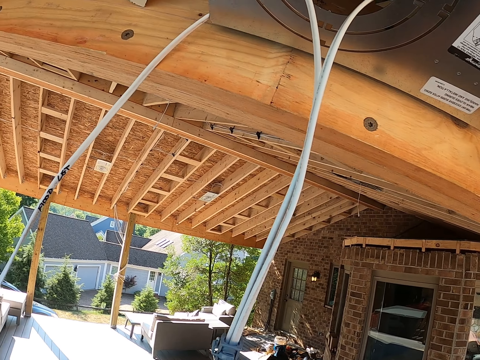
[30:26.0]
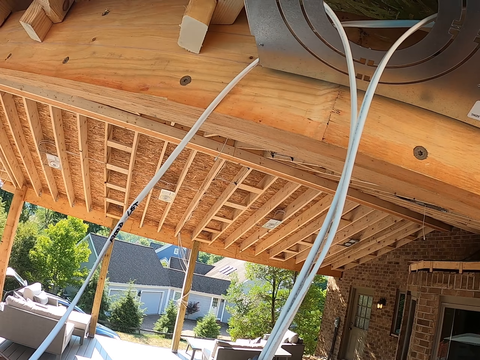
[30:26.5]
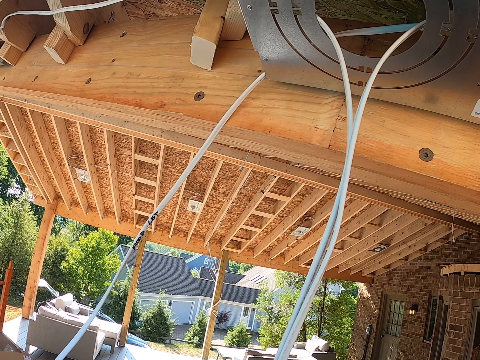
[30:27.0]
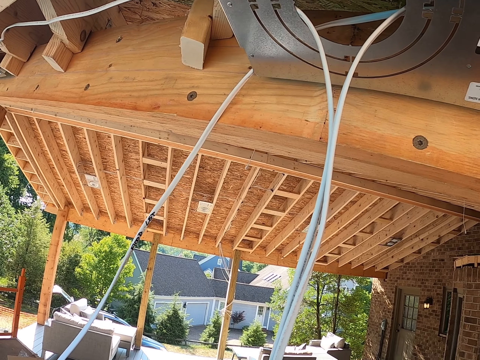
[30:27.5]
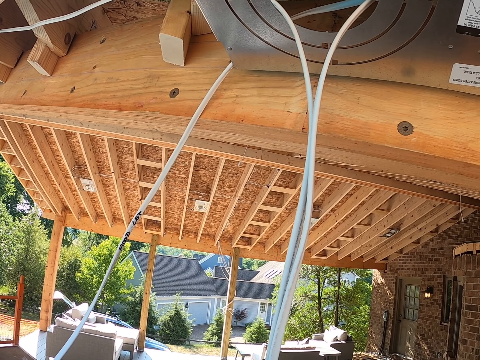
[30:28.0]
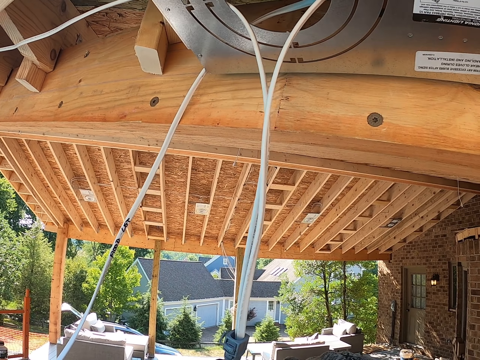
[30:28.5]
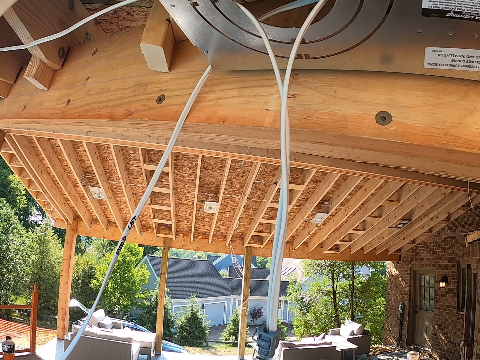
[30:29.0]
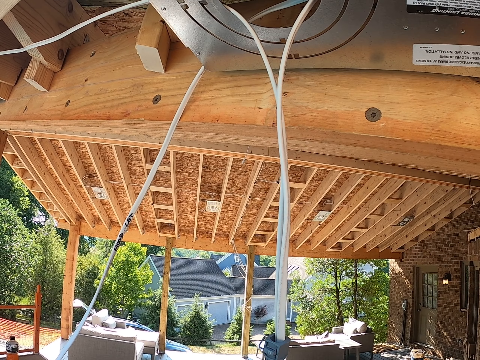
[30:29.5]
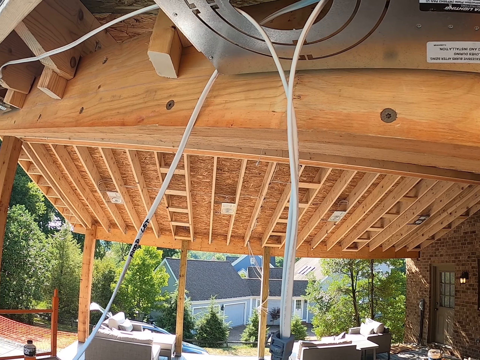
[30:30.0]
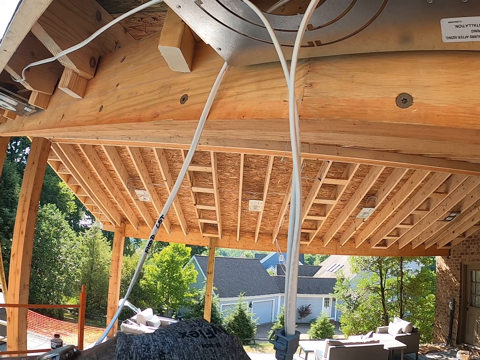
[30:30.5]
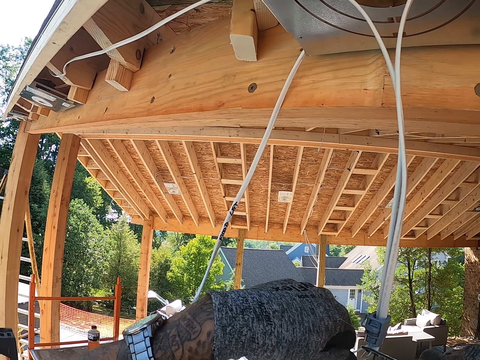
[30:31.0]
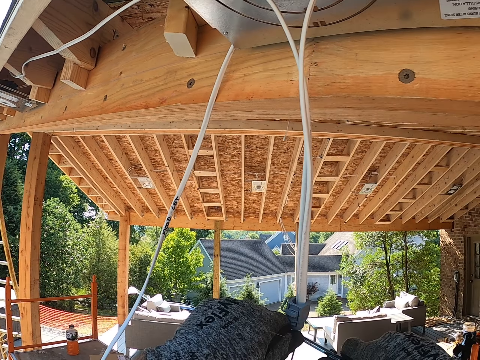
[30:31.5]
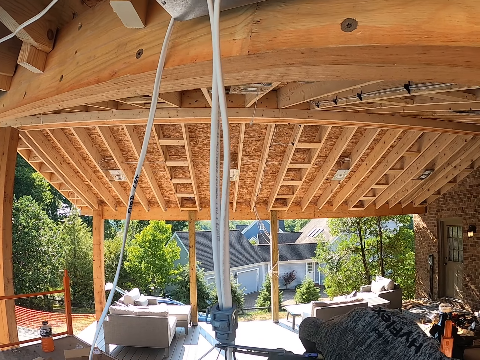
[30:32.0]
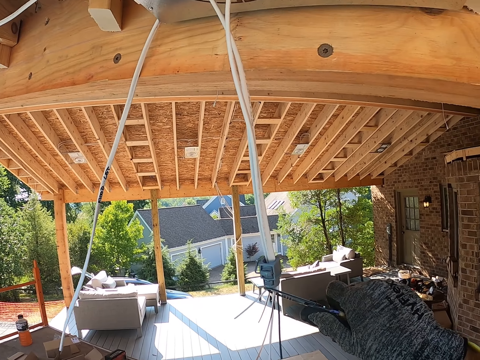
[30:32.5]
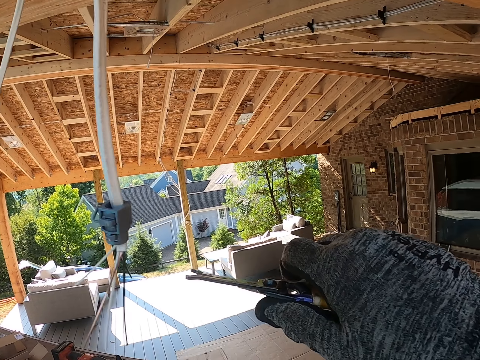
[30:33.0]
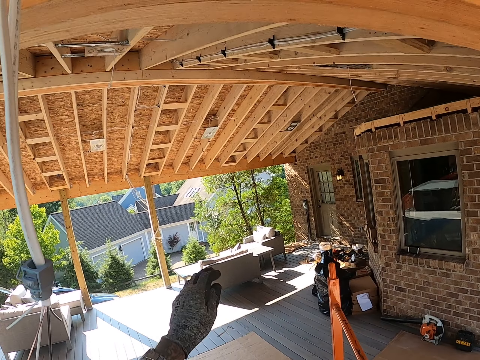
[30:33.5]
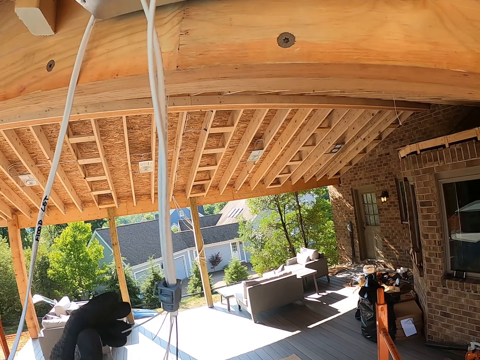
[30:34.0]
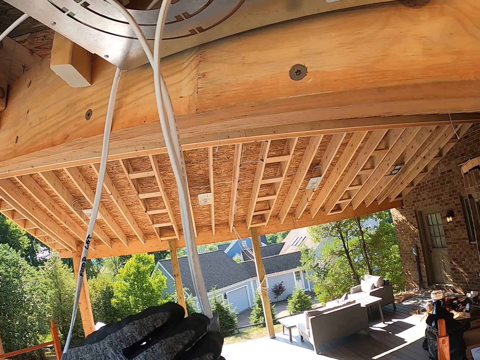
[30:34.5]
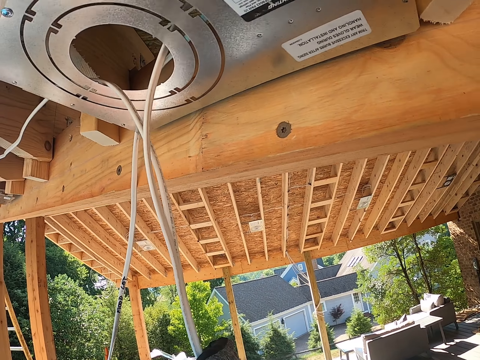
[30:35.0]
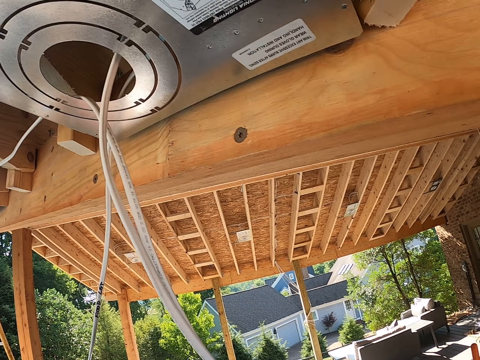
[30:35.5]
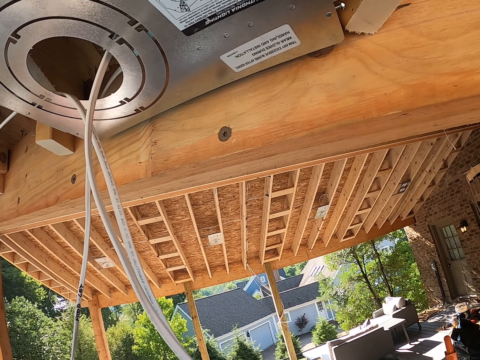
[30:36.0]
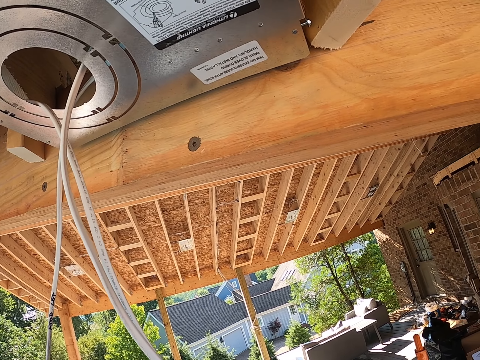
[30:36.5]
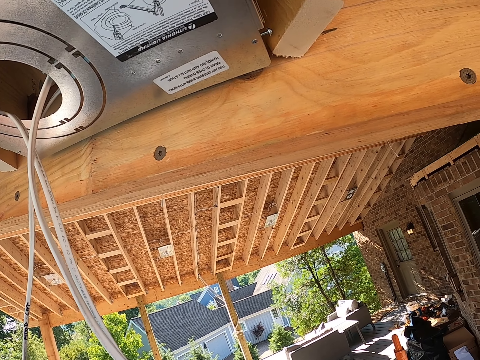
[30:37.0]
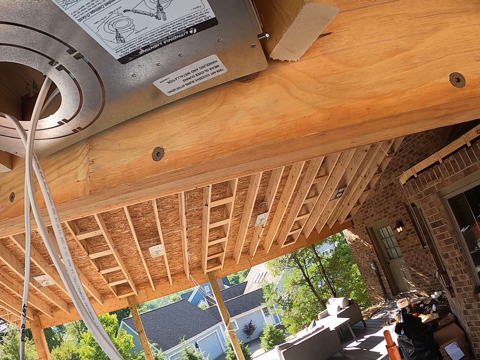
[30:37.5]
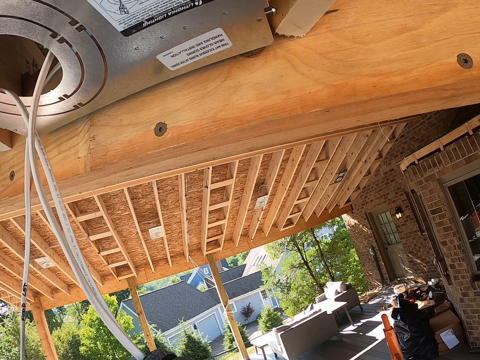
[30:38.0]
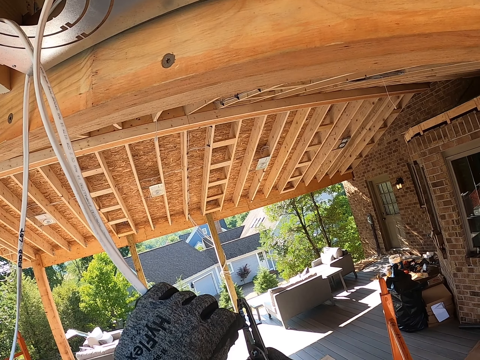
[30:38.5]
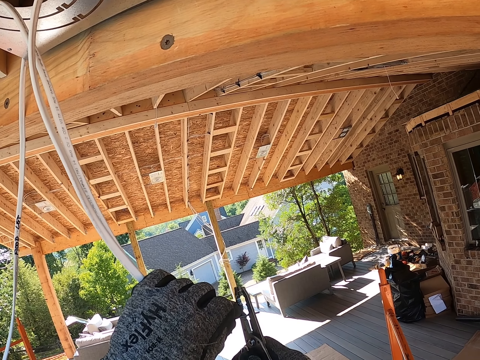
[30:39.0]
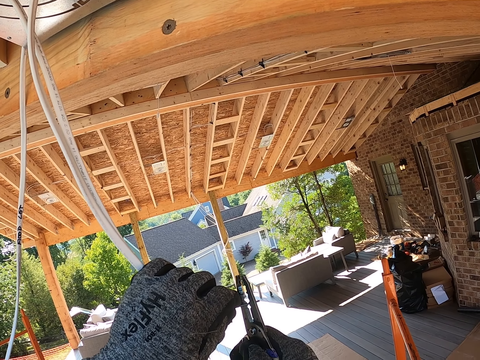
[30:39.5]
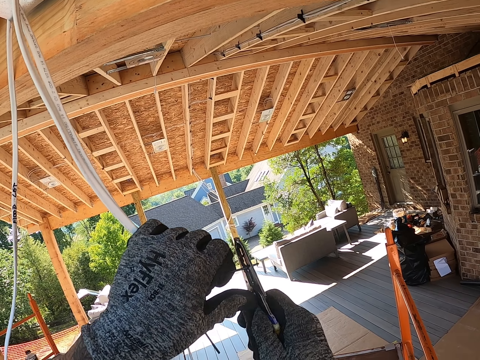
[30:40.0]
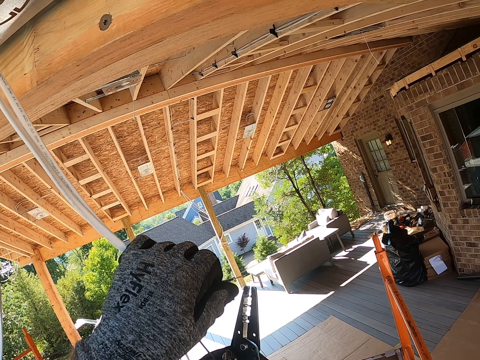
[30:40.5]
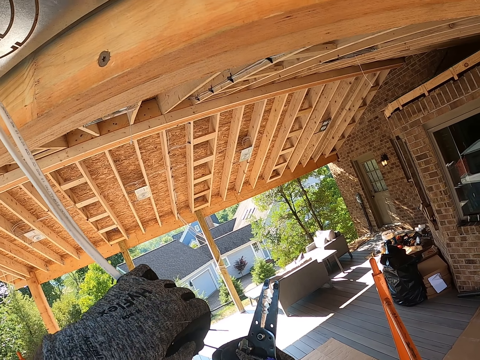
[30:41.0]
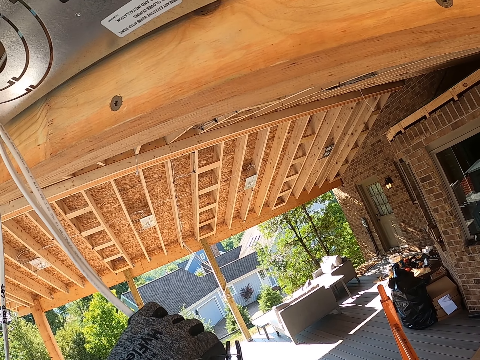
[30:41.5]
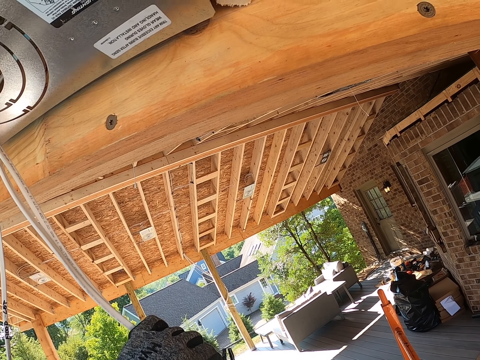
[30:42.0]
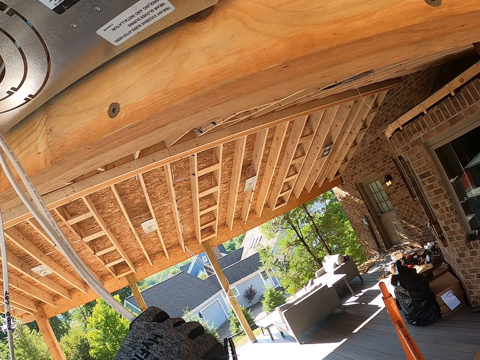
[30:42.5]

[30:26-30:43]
The camera wearer pulls the cables. They adjust the cables. They cut the cable with pliers. They throw off the wire. They adjust the cable. They hold the cable. They cut the cable with pliers.

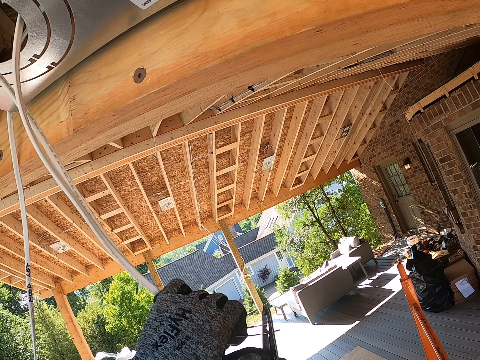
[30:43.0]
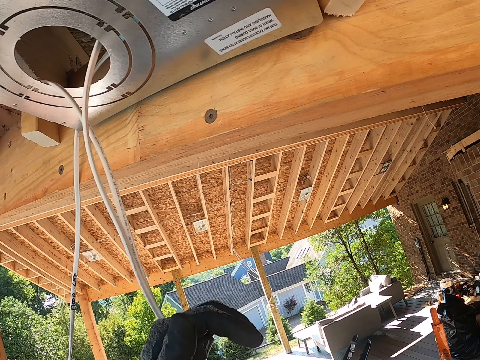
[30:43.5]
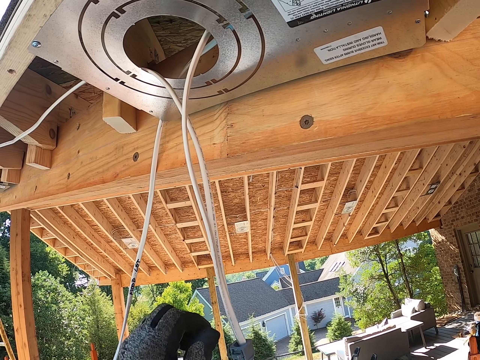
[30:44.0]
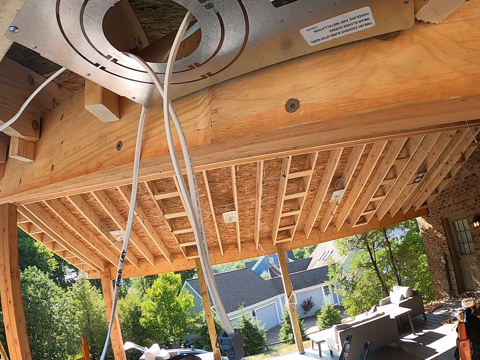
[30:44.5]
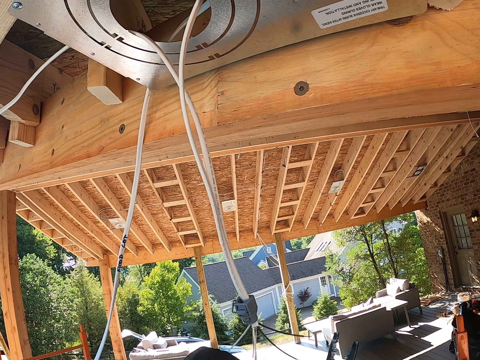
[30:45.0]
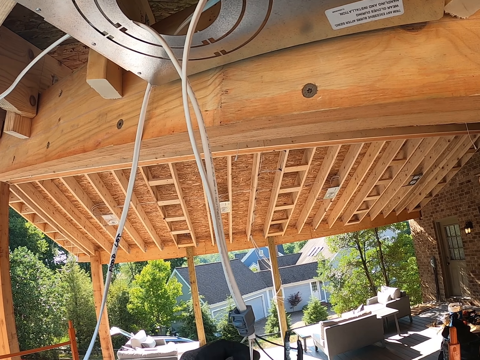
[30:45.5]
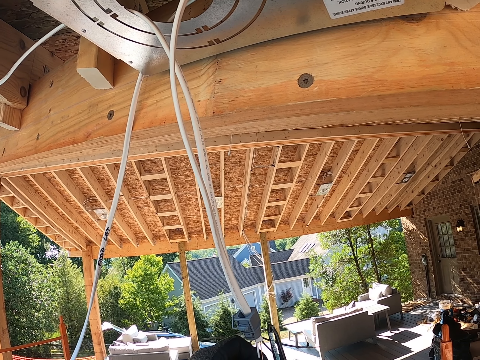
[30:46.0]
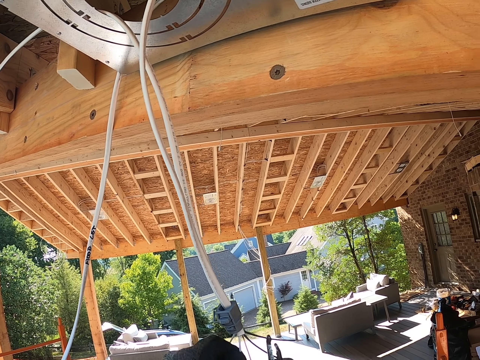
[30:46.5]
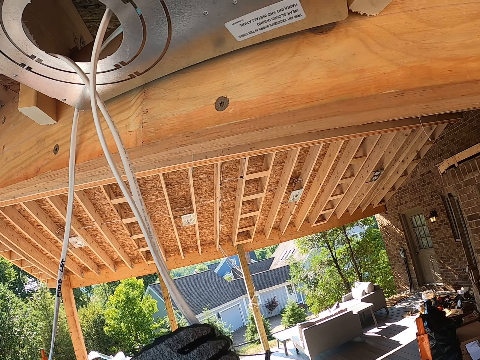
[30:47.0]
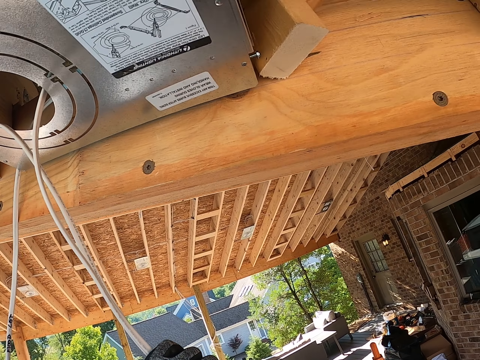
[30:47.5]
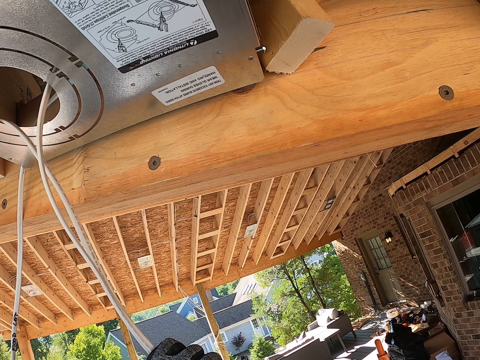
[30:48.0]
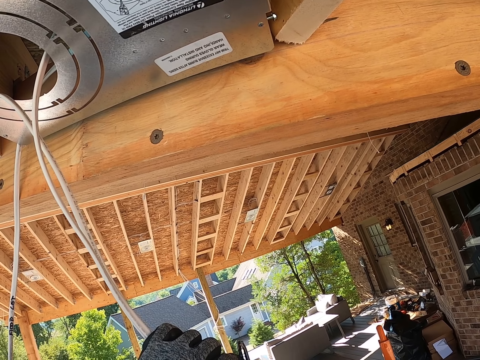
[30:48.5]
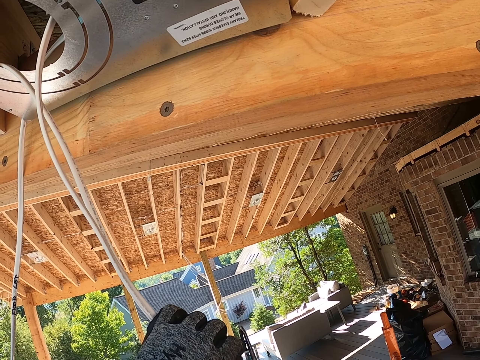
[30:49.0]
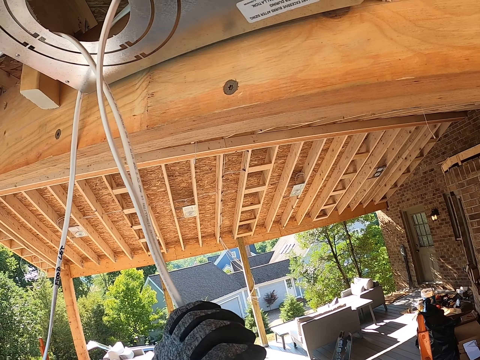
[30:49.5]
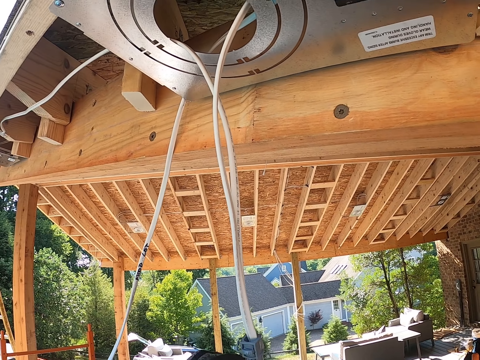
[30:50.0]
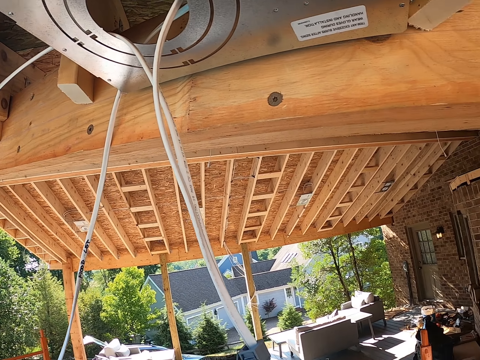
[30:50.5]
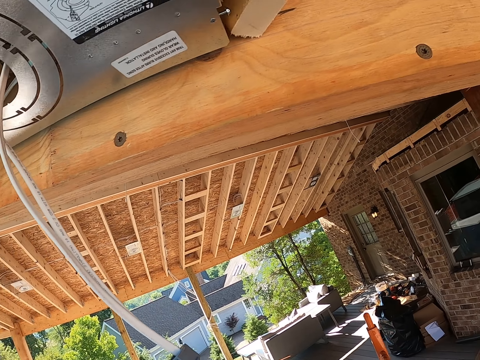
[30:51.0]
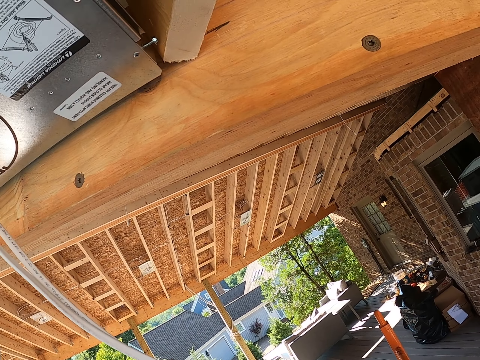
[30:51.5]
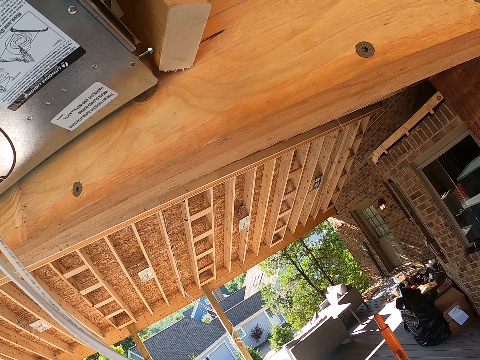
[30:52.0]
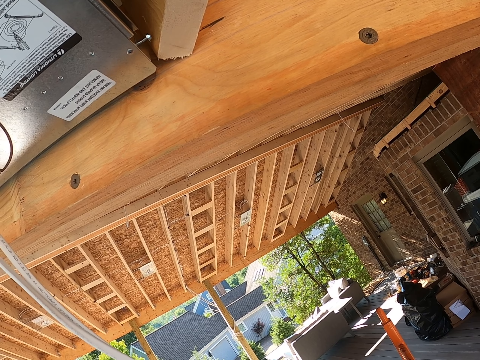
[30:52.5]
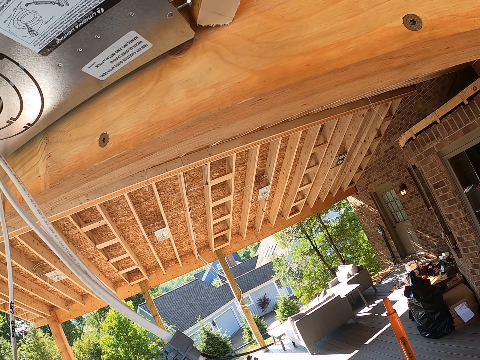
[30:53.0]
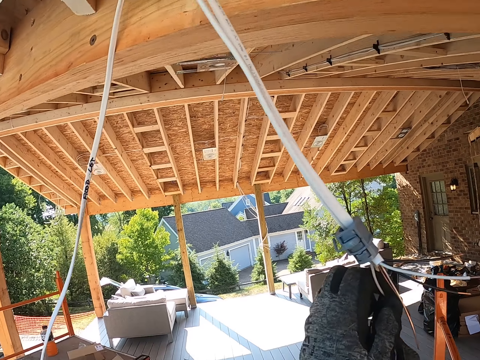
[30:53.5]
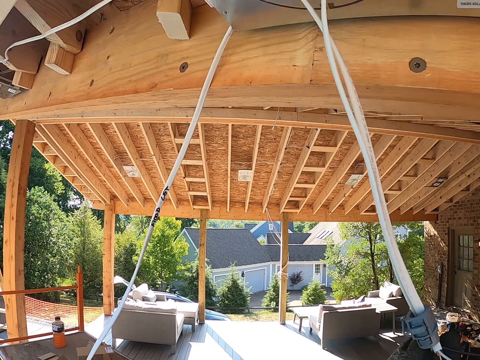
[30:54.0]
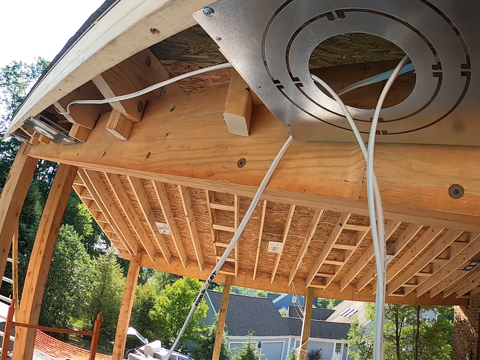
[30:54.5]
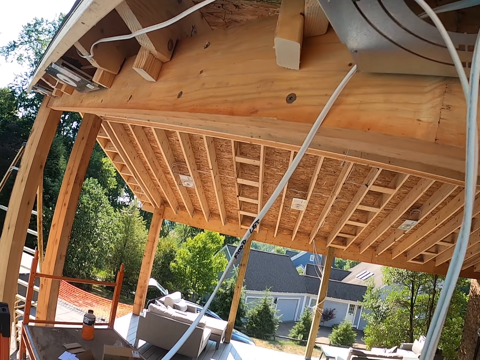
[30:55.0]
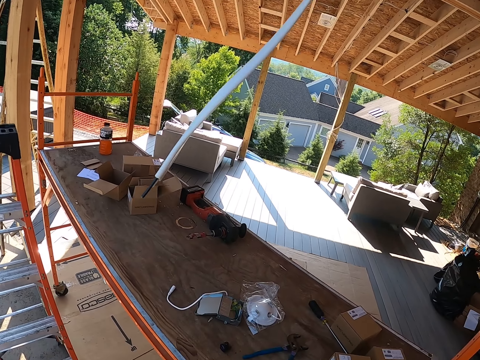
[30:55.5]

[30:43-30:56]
The camera wearer moves their hand from the cable. They cut the cables. They look around. They adjust the cable. They pull the cables.
